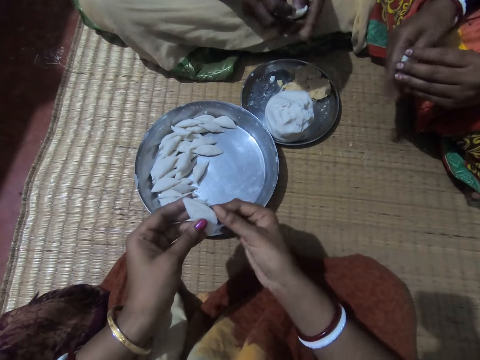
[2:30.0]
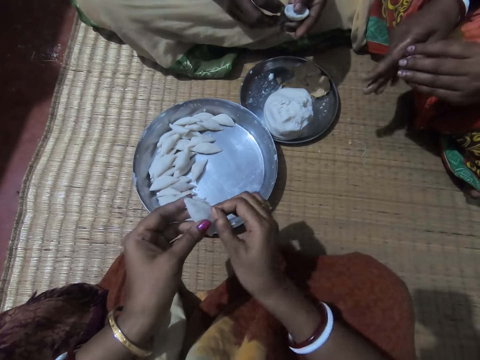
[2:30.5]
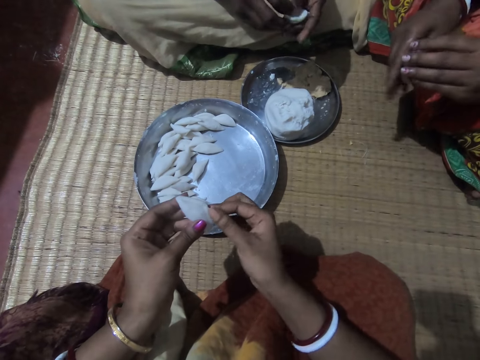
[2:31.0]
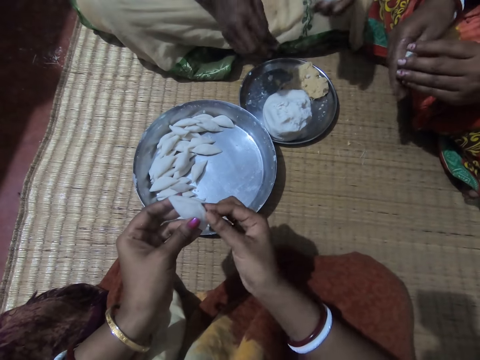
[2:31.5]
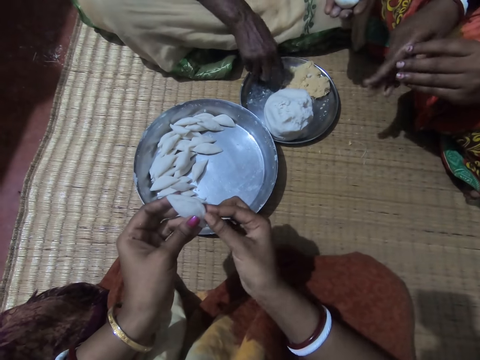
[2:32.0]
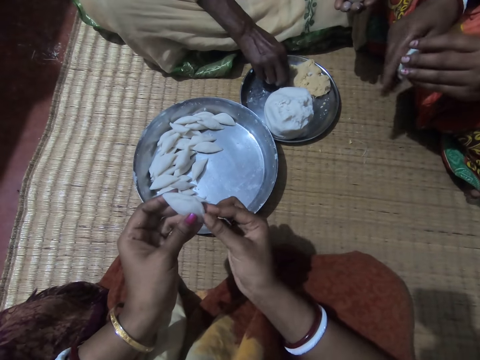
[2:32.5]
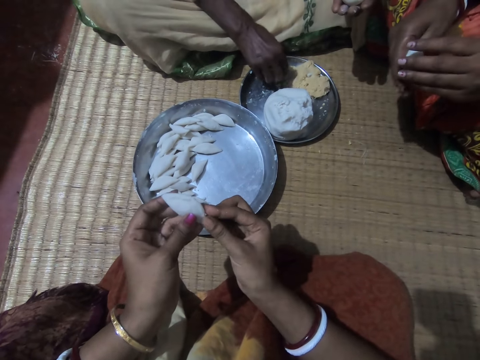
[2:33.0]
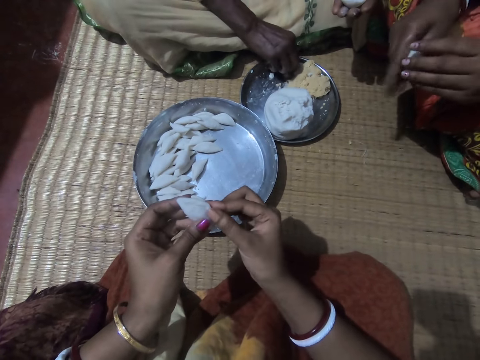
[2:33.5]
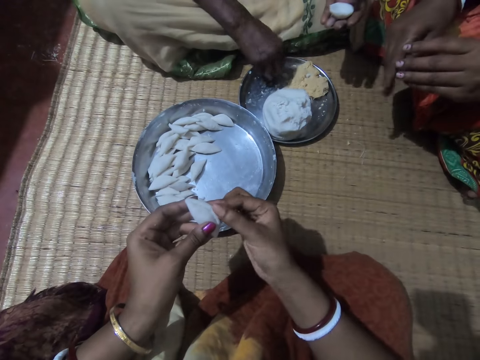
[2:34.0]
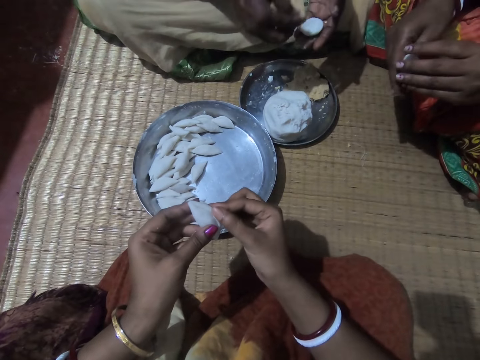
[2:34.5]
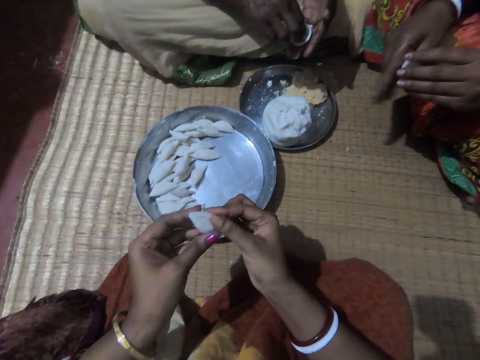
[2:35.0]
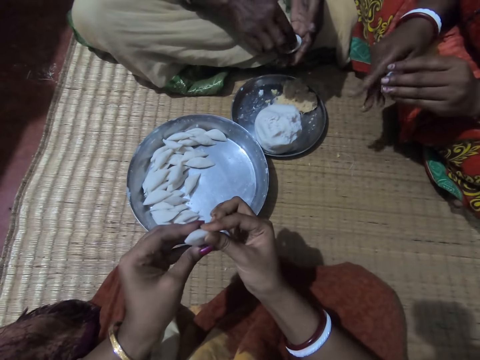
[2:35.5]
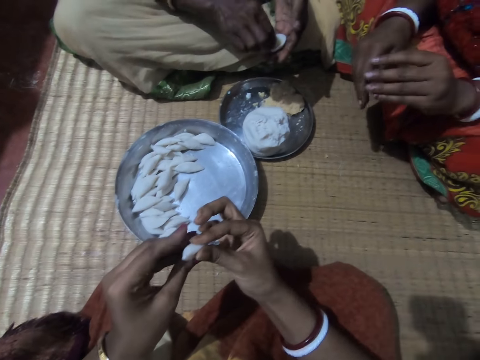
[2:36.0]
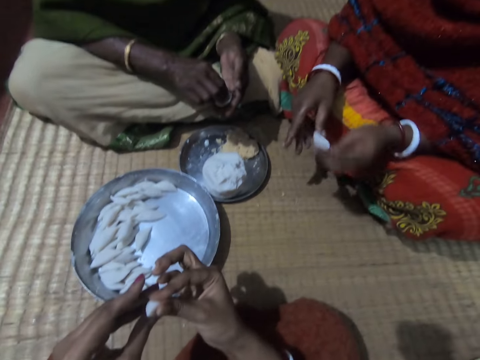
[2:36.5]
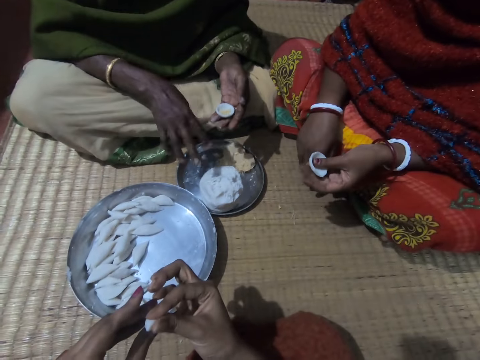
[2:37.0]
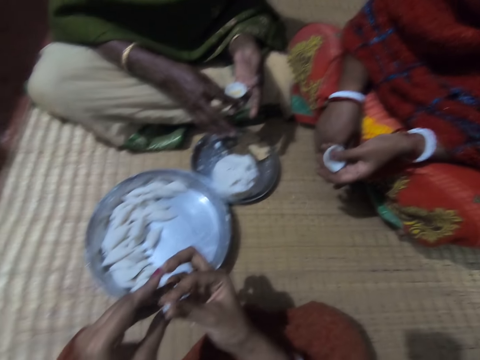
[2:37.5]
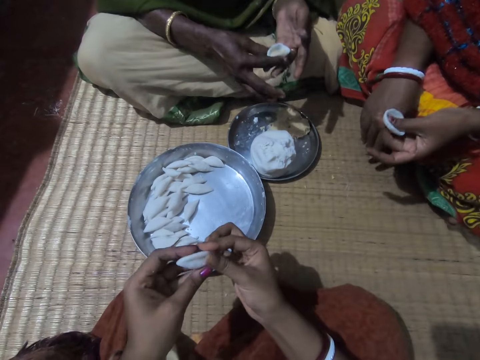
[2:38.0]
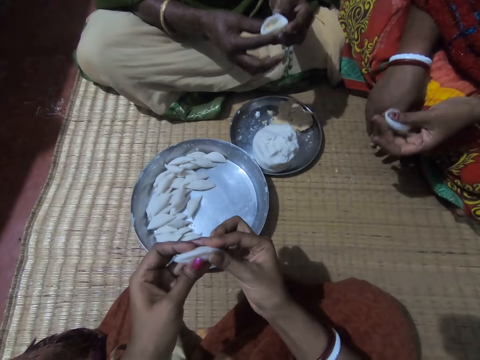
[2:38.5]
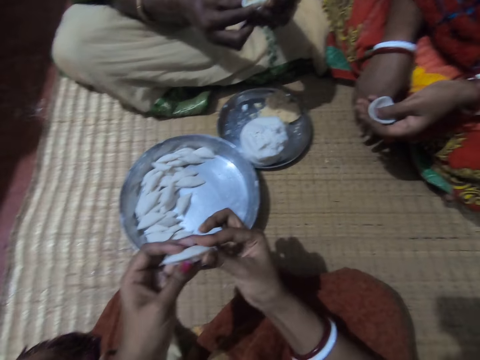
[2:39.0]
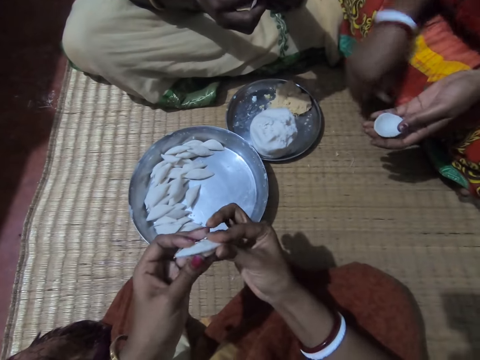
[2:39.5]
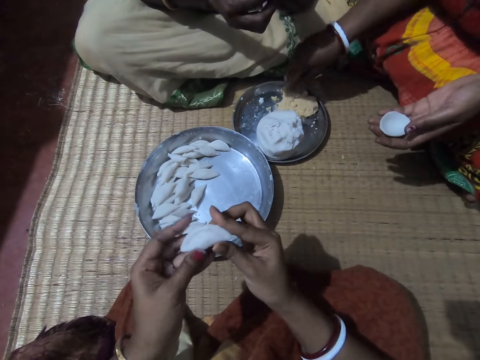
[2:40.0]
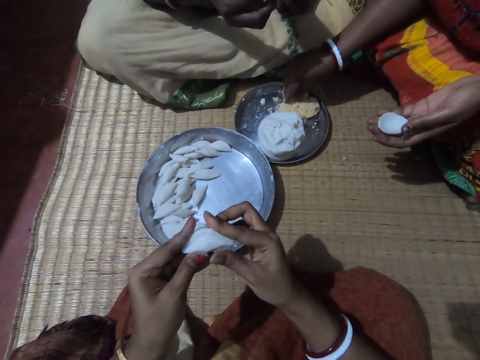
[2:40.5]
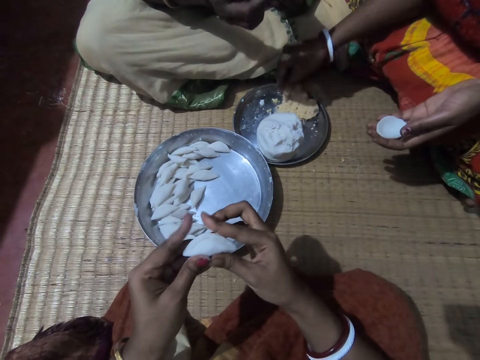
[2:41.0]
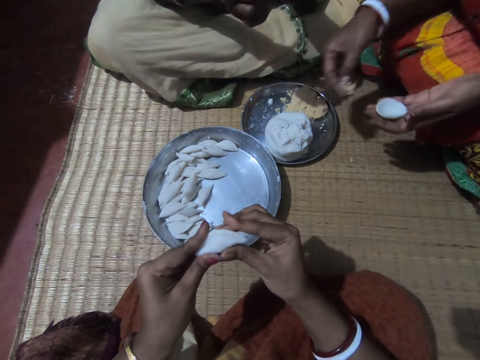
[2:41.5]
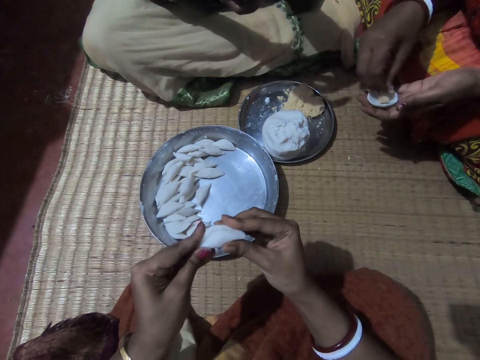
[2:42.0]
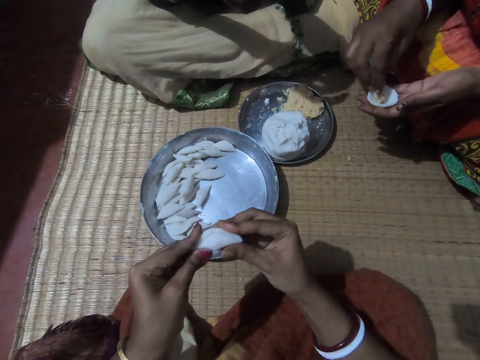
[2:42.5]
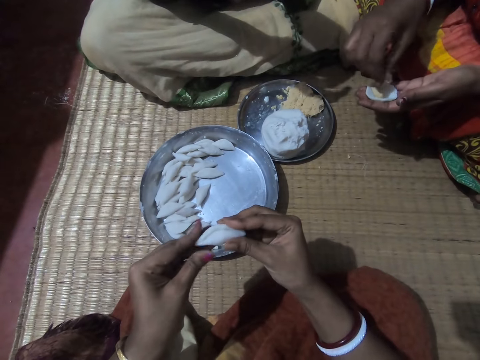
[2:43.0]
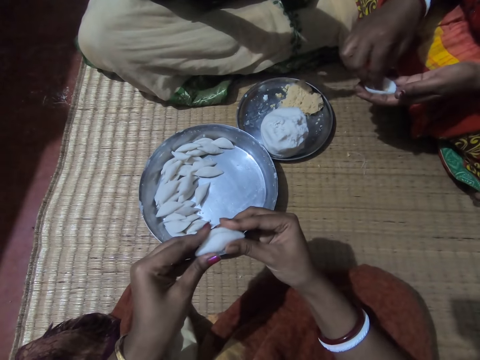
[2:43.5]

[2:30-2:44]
The camera wearer folds the edges of the corn flour with her right hand. A lady scoops something in a tray. Another lady rolls dough in her hands. The camera wearer rolls the dough in her hands. The first lady takes some corn meal from the plate with her right hand and puts the corn meal in the corn flour in her hands. The other lady holds the dough in her left hand. The first lady shakes her hand on the tray. The camera wearer rolls the dough in her hands. The first lady rolls the dough in her hands. The other lady scoops something from the tray, takes some corn meal from the plate with her right hand, and puts the corn meal in the corn flour in her hands. The camera wearer rolls the dough in her hands.

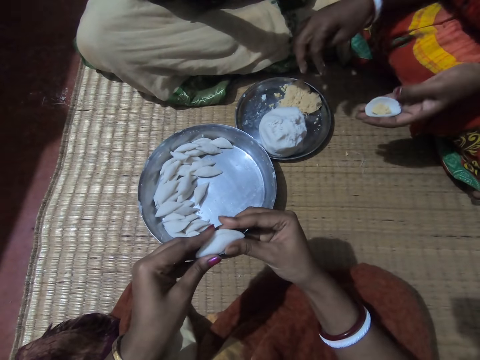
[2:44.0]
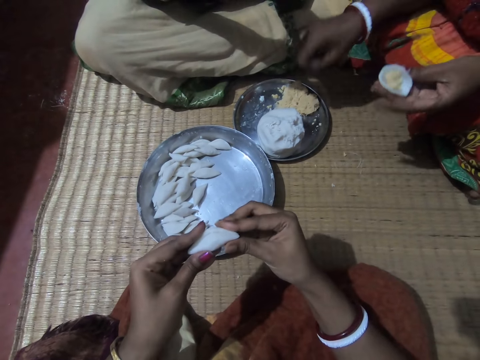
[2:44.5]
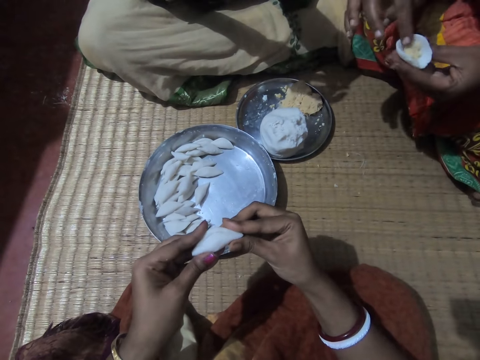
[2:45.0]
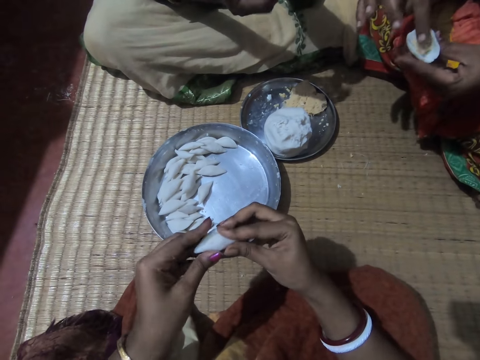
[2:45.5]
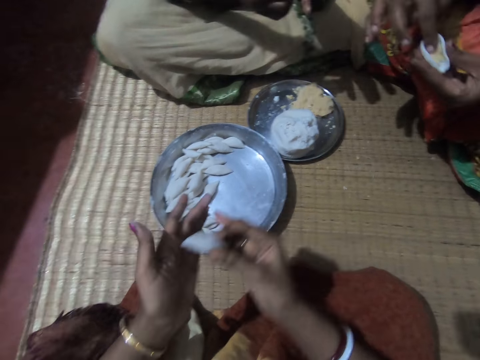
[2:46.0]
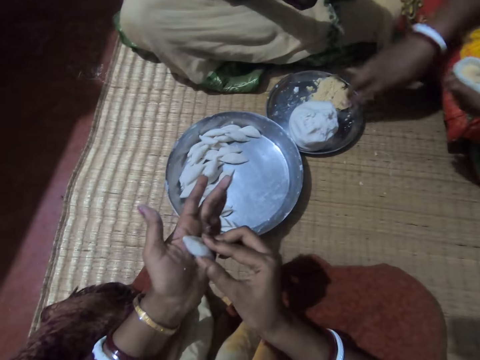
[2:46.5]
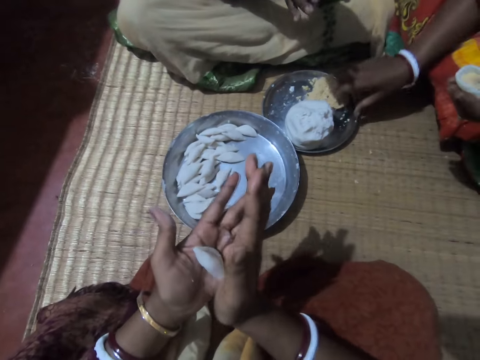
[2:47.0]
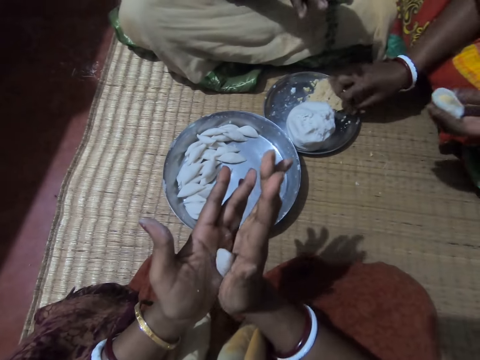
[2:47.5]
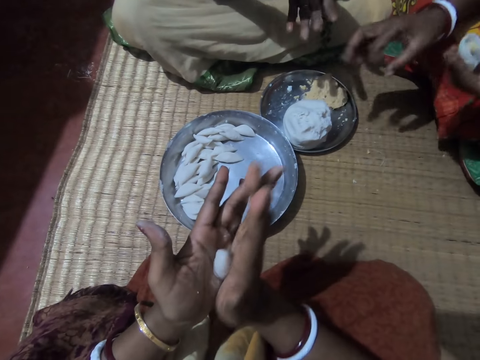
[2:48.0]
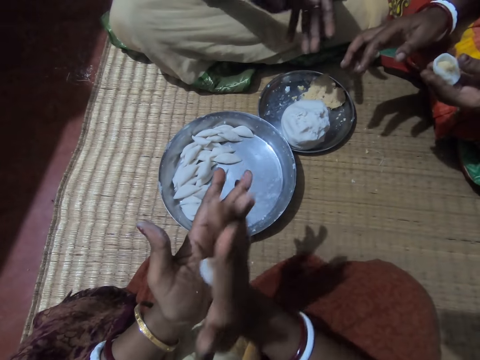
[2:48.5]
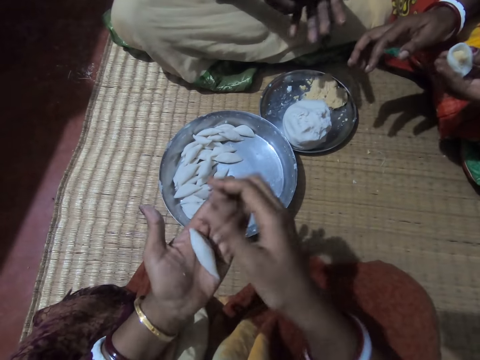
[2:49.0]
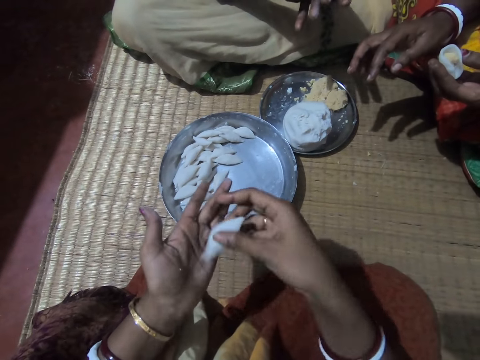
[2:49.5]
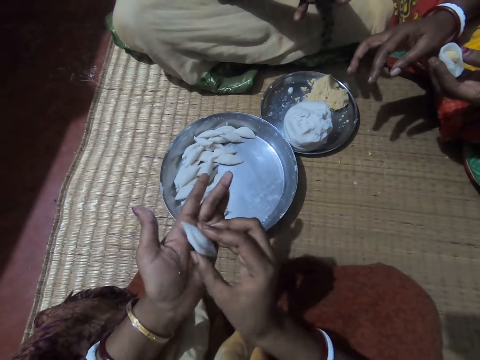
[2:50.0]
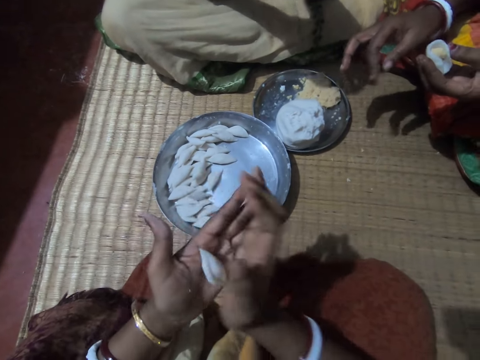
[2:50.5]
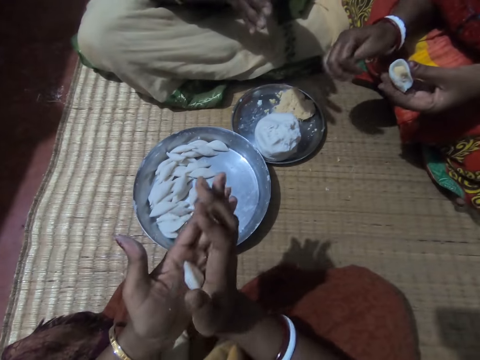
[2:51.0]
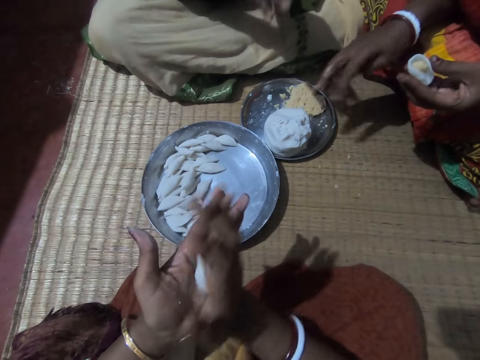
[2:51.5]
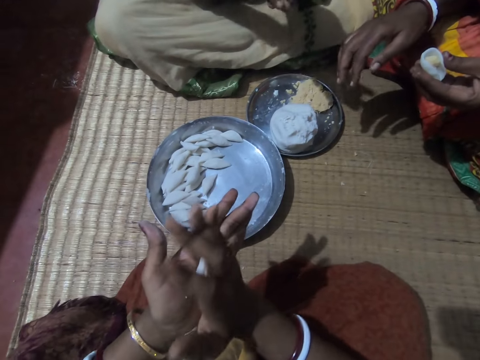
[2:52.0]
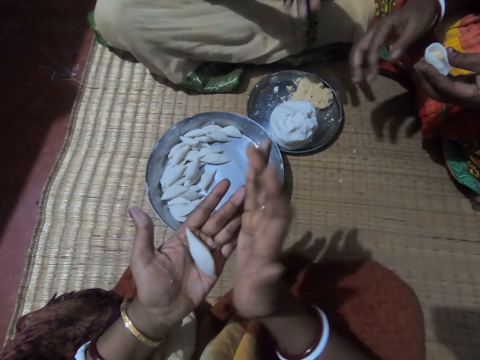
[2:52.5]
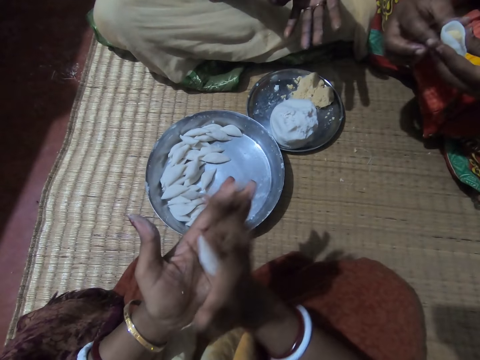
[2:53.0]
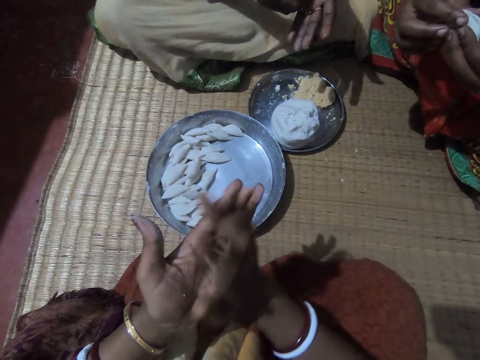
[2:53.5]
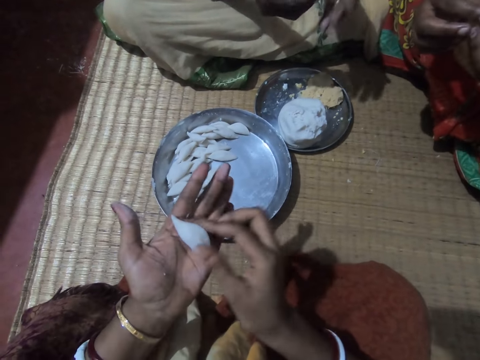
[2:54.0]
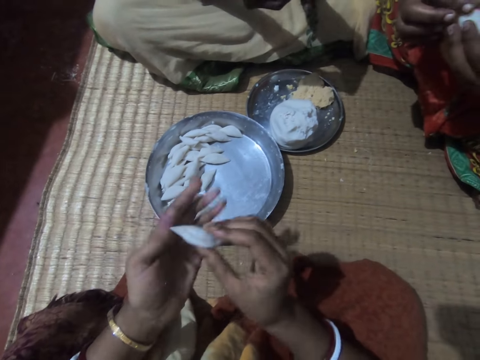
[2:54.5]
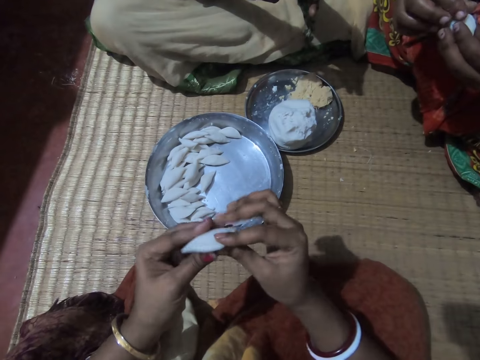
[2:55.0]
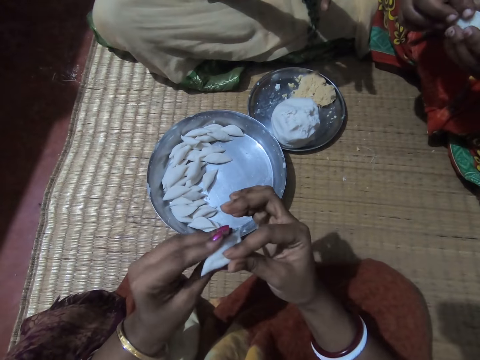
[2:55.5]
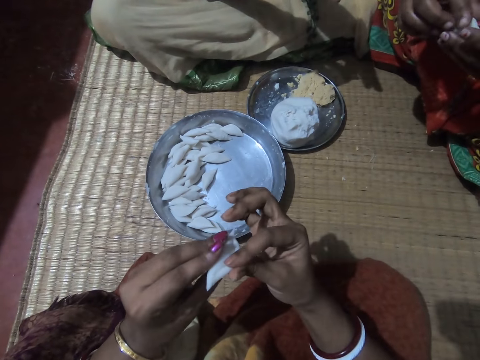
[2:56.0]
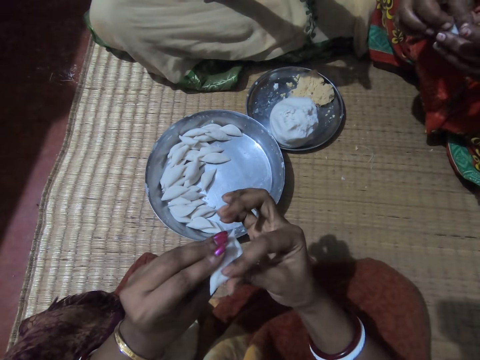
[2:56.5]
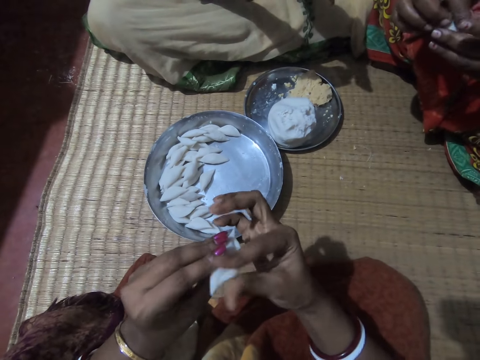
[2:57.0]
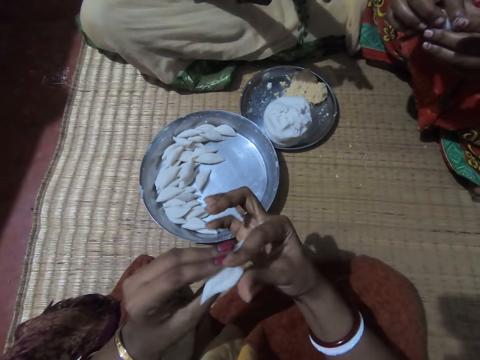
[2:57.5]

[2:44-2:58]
A lady shakes her hand on a tray and presses something in the dough. The camera wearer rolls the corn flour with both hands. The lady wipes her hand on the tray. Another lady rolls the dough in her hands. The first lady shakes her hand on the tray and rolls the dough in her hands. The other lady rolls the dough in her hands. The camera wearer rolls the dough in her hands.
